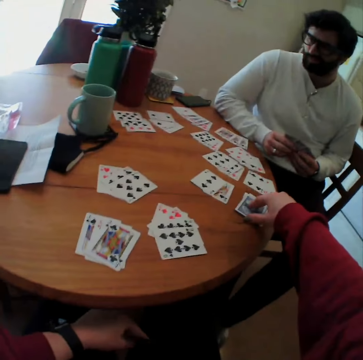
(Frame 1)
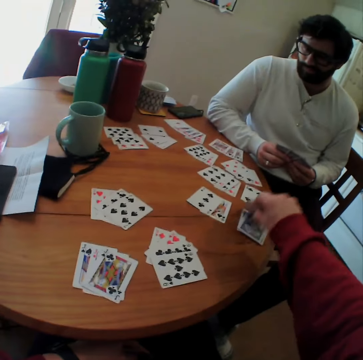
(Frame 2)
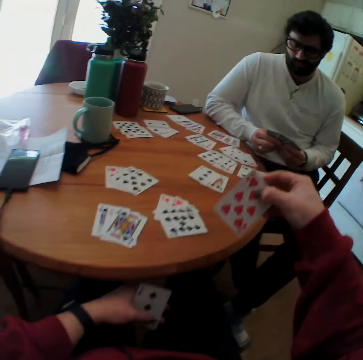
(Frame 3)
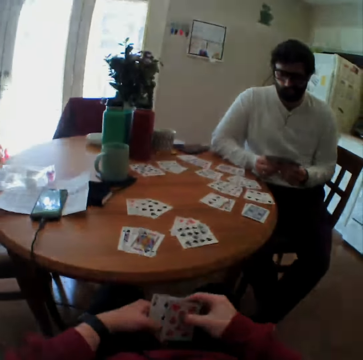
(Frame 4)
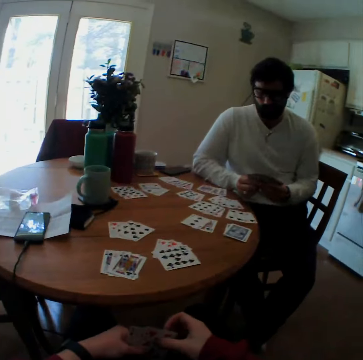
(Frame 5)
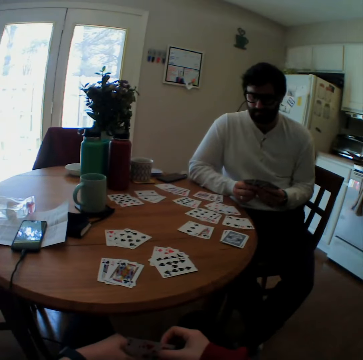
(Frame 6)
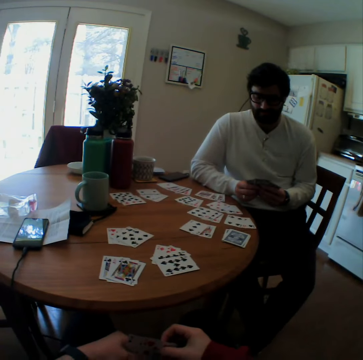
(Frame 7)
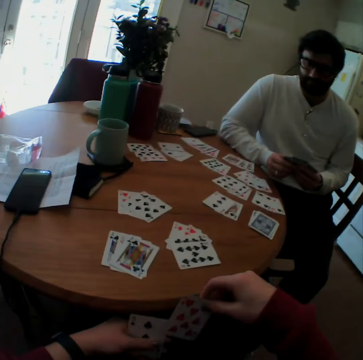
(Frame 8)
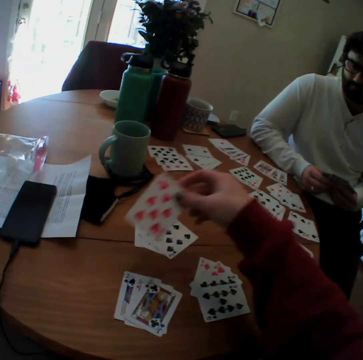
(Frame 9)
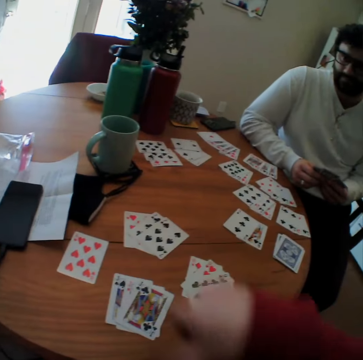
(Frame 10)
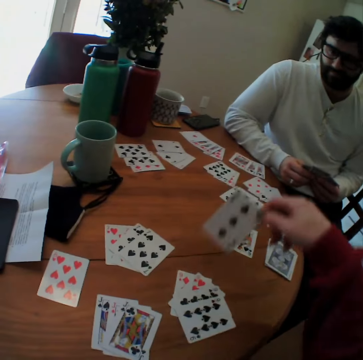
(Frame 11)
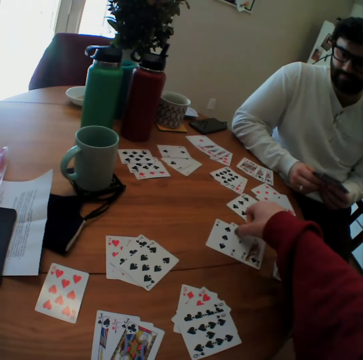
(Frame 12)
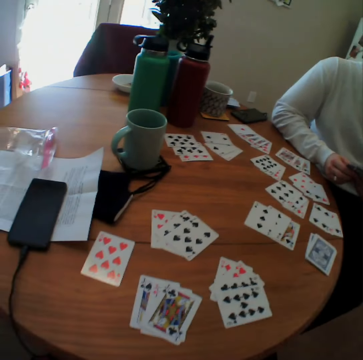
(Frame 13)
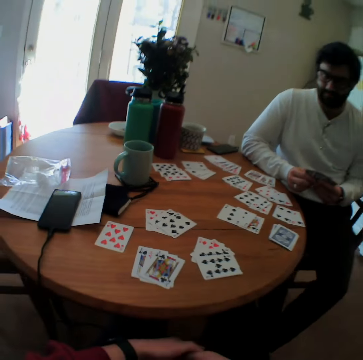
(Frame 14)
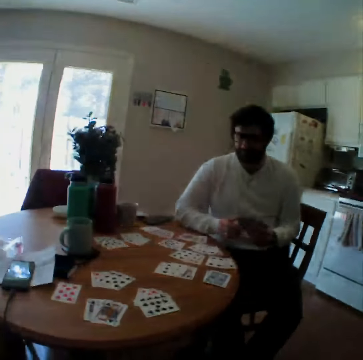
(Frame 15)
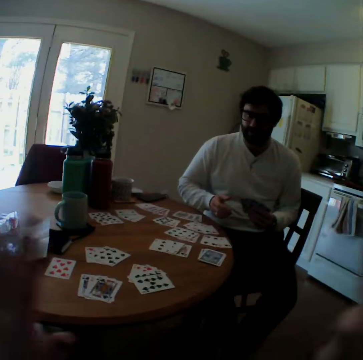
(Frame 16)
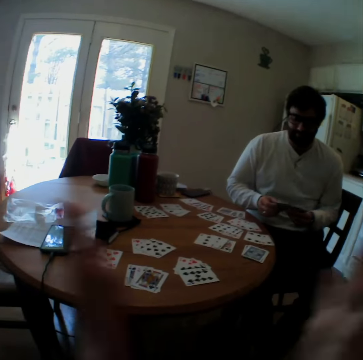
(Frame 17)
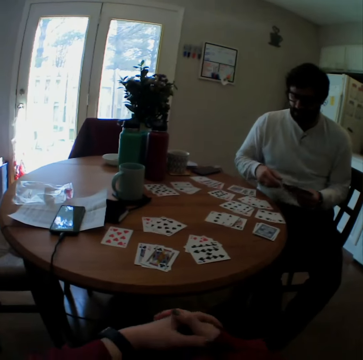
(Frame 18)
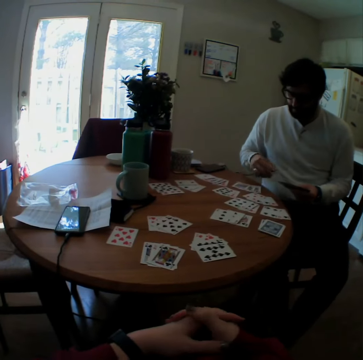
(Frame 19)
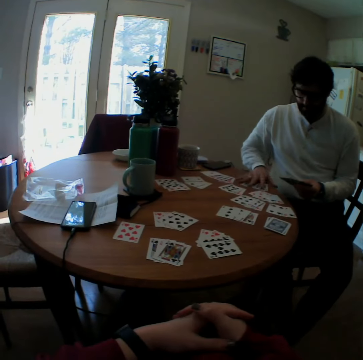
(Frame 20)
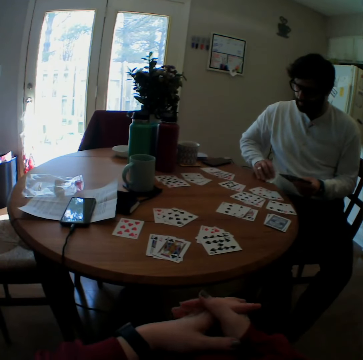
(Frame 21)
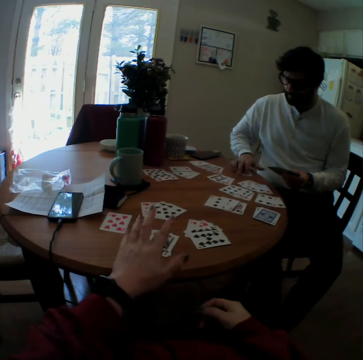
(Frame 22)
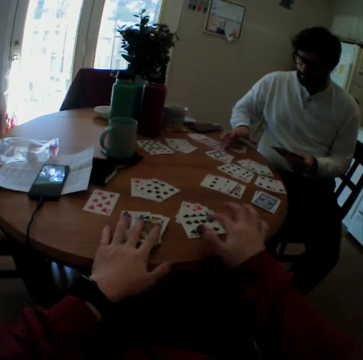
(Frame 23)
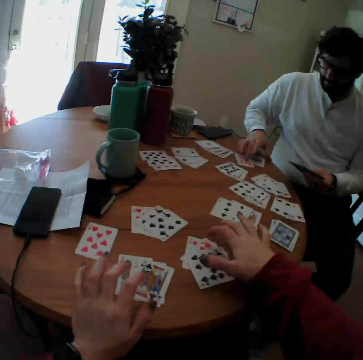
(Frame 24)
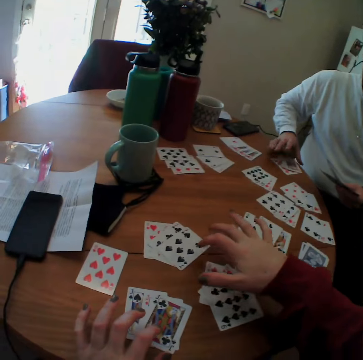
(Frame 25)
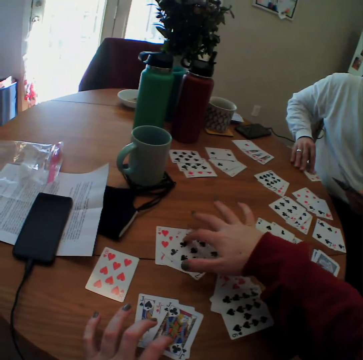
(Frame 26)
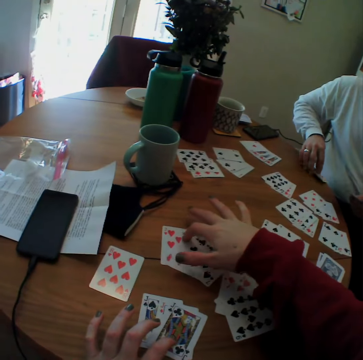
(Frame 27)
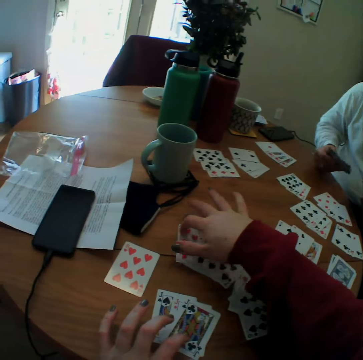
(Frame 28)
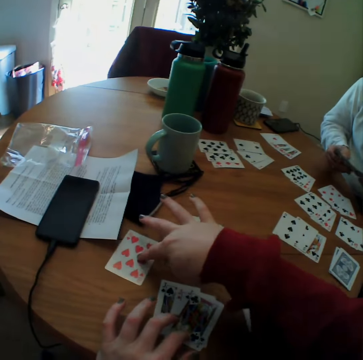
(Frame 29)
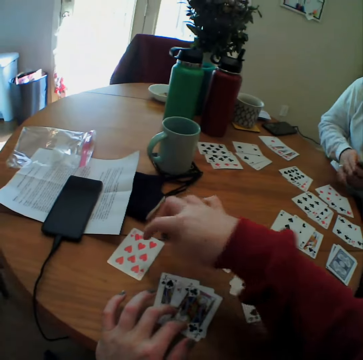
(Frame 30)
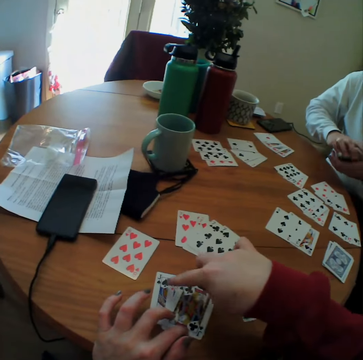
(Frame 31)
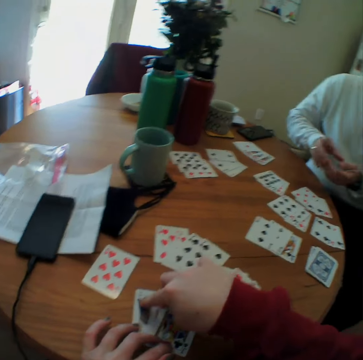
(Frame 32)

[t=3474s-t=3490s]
The camera wearer picks the card on the table. They put the card on the table. They clap hands. They move the cards. They count the cards on the table.

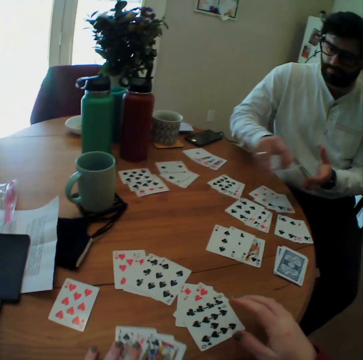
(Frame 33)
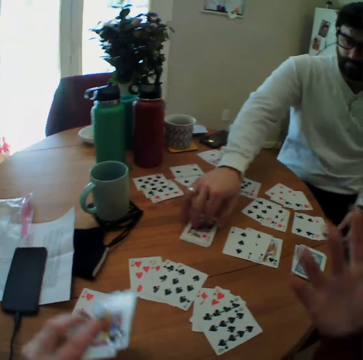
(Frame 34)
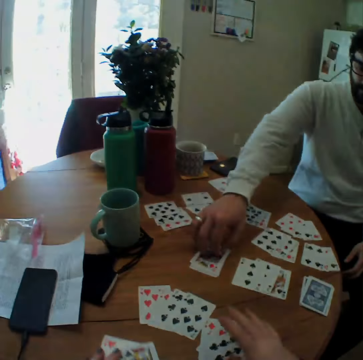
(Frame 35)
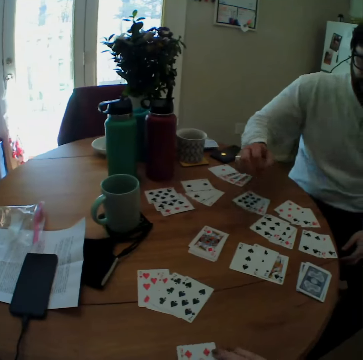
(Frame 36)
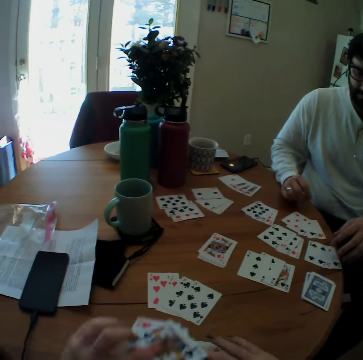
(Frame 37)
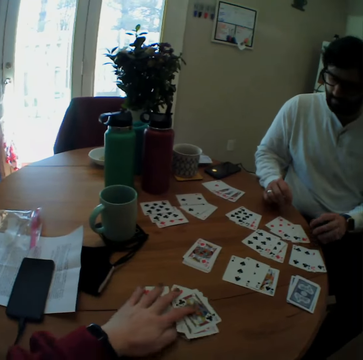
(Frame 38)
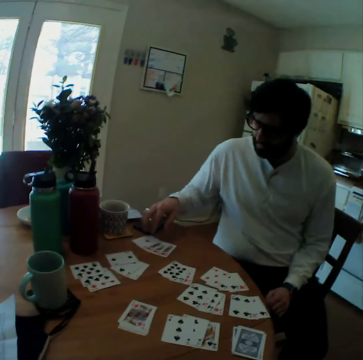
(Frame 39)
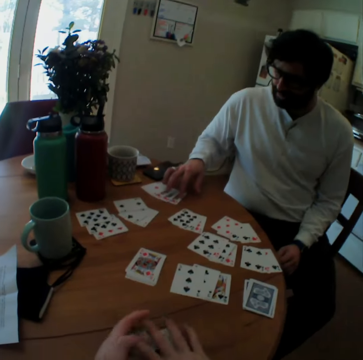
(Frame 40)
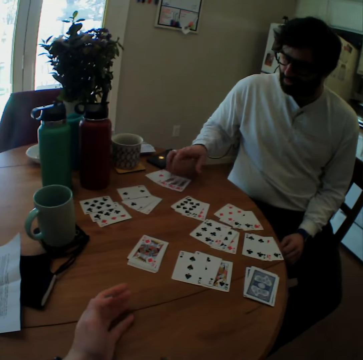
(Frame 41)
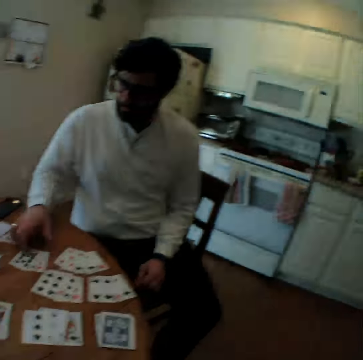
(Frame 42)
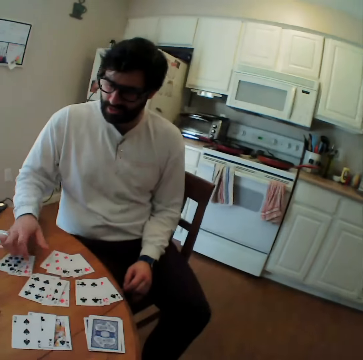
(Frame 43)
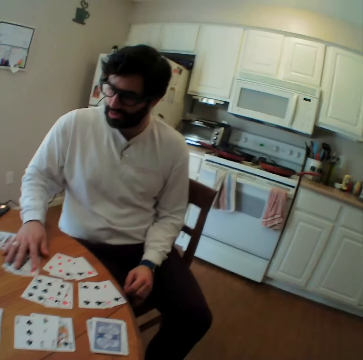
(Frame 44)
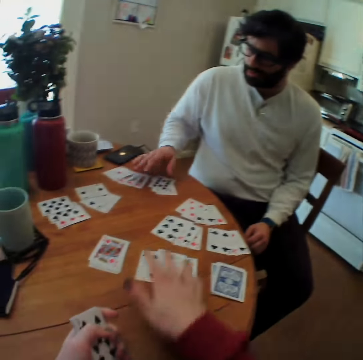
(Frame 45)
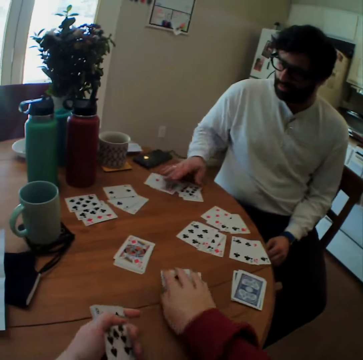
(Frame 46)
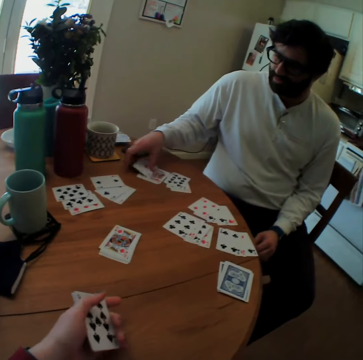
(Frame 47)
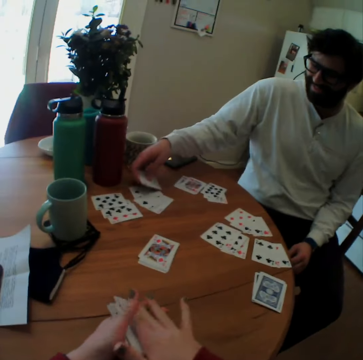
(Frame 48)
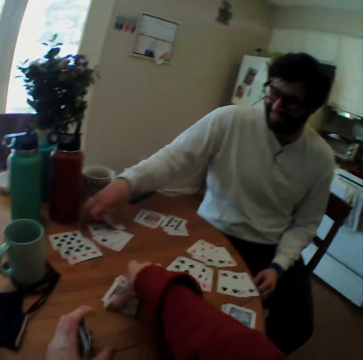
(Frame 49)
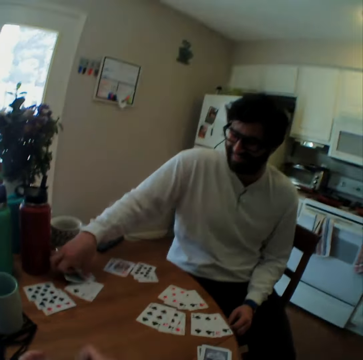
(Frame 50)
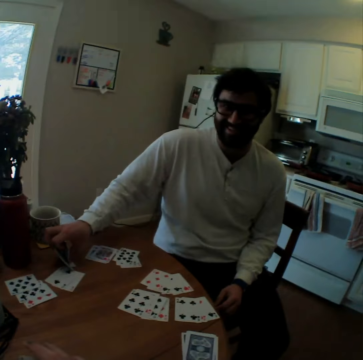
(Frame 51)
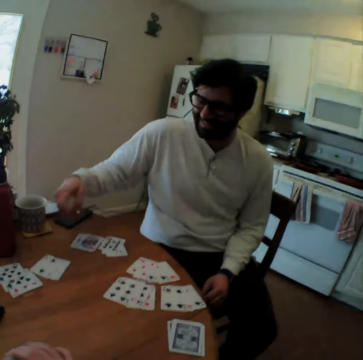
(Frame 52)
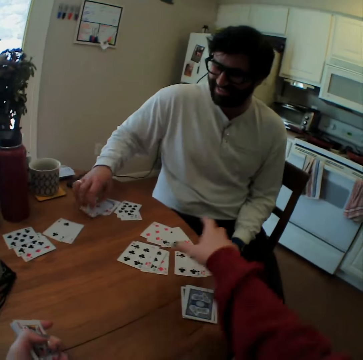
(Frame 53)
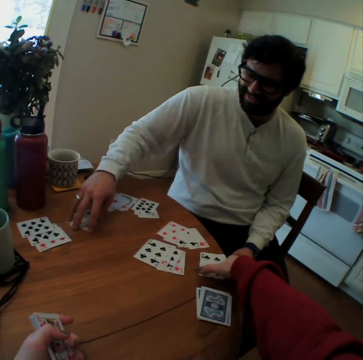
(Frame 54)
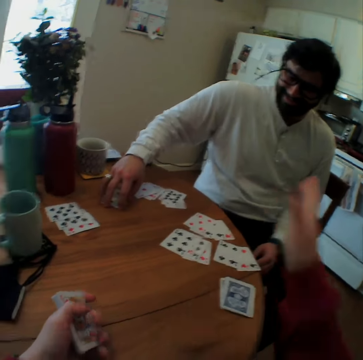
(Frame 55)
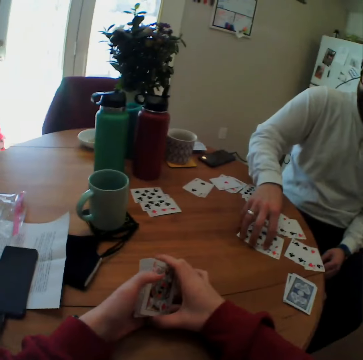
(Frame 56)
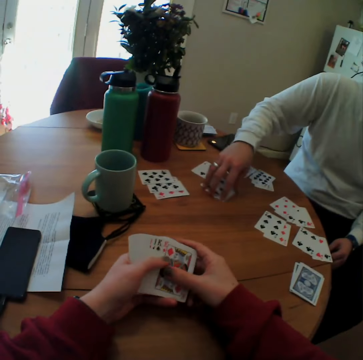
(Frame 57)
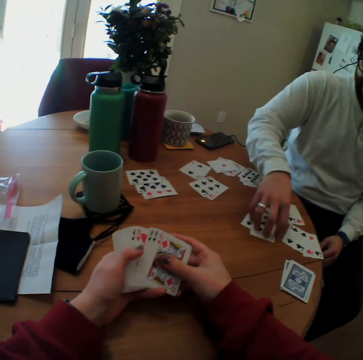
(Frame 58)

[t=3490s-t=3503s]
A person places a card on the table. The camera wearer picks up the cards on the table. The person counts the cards on the table. The camera wearer picks up the cards on the table. The person collects the cards.

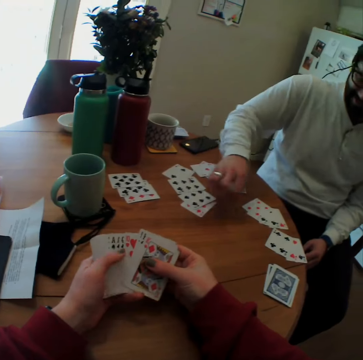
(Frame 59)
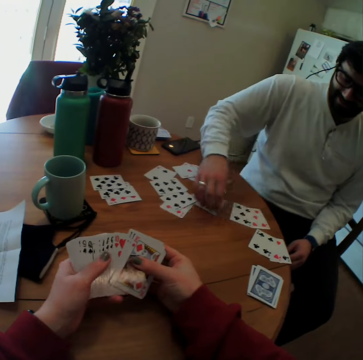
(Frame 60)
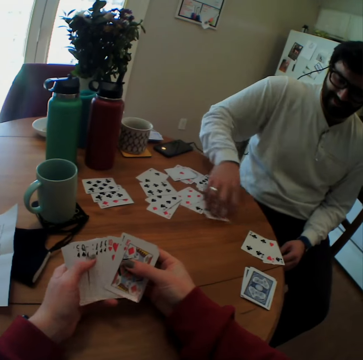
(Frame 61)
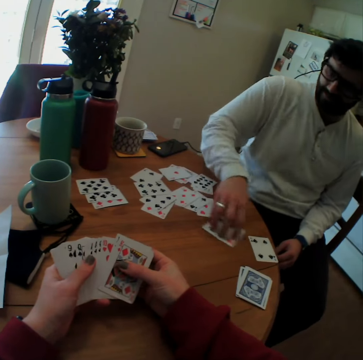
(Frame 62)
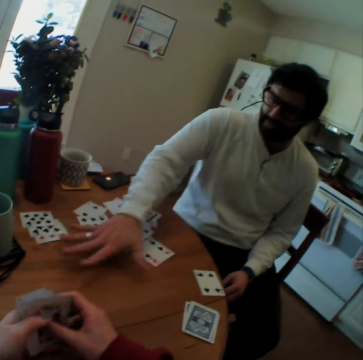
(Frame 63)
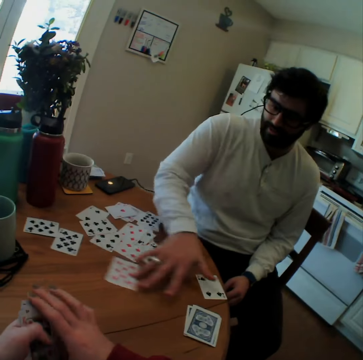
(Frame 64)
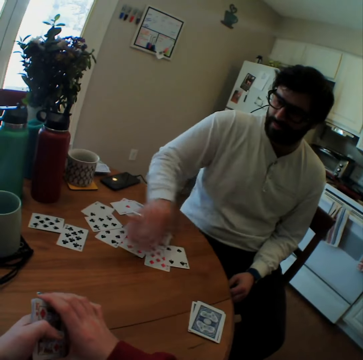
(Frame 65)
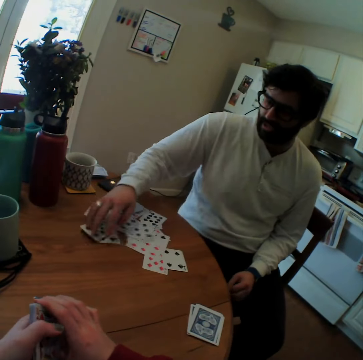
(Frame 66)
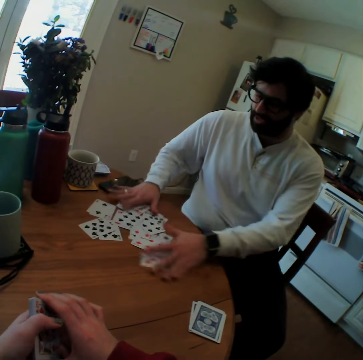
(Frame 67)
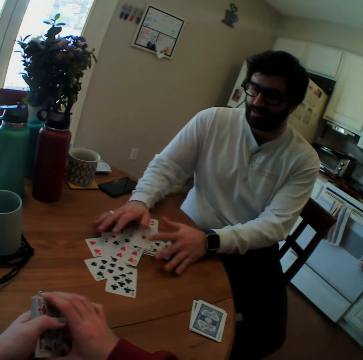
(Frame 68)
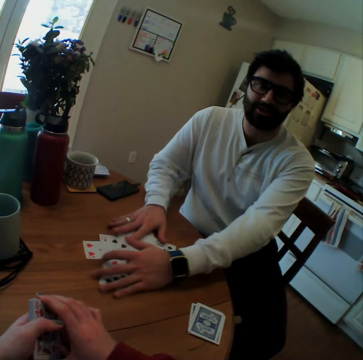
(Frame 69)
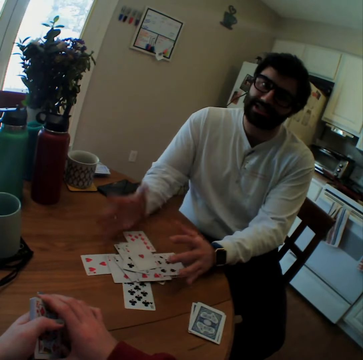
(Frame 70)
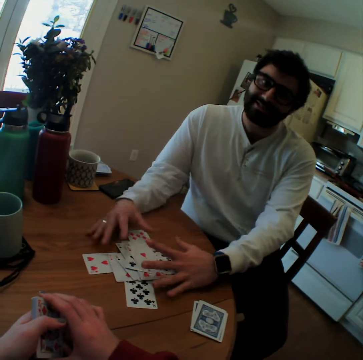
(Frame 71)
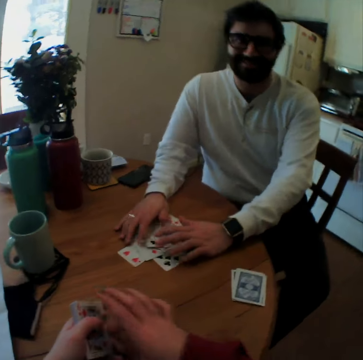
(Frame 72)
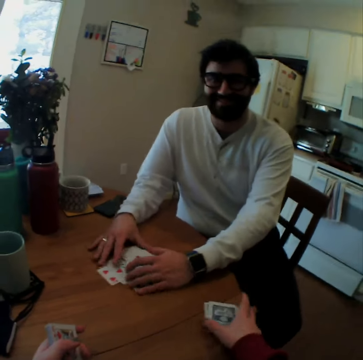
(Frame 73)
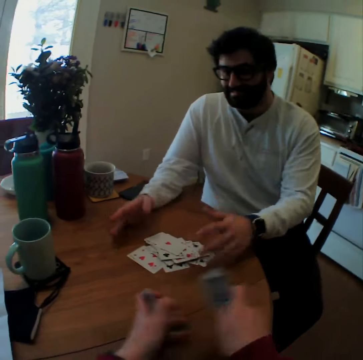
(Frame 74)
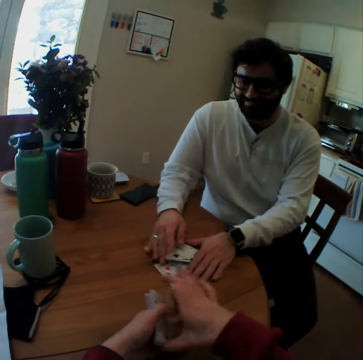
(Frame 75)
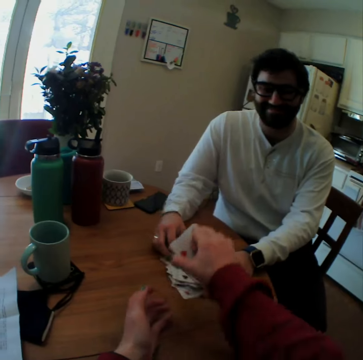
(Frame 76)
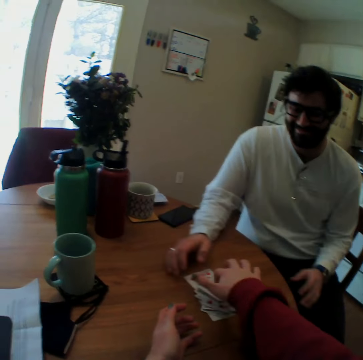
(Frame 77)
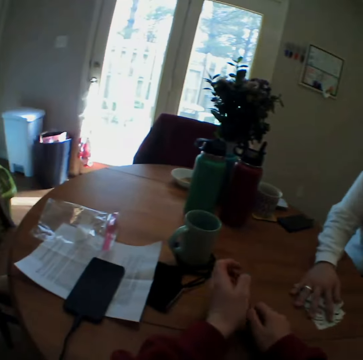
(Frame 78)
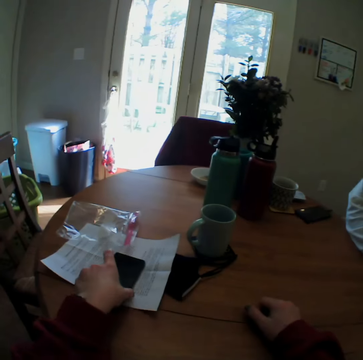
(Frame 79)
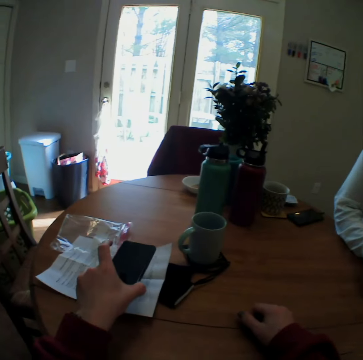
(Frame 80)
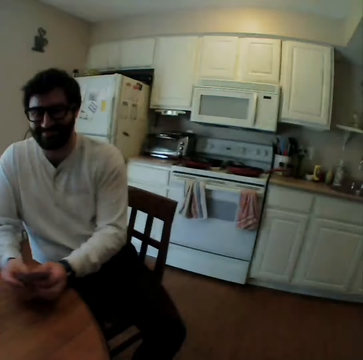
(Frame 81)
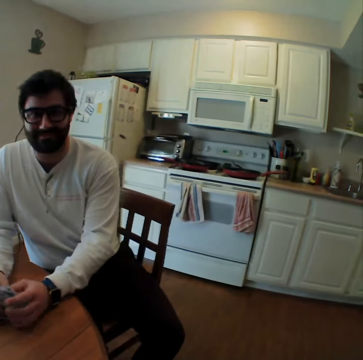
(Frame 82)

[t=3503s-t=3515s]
A person gathers cards. The camera wearer picks up a phone on the table.
